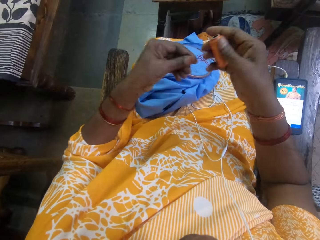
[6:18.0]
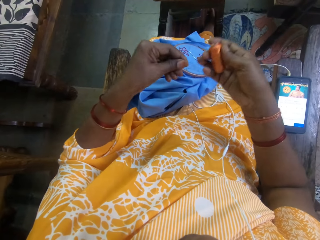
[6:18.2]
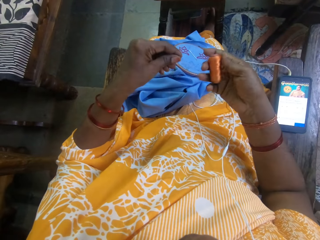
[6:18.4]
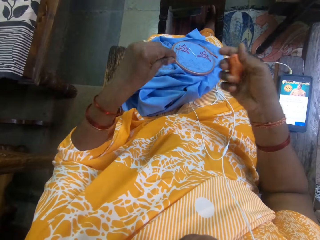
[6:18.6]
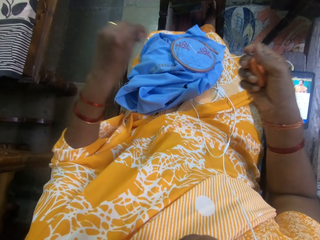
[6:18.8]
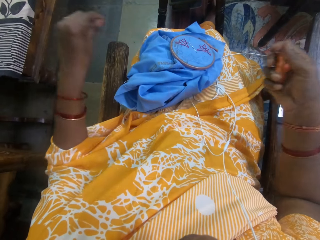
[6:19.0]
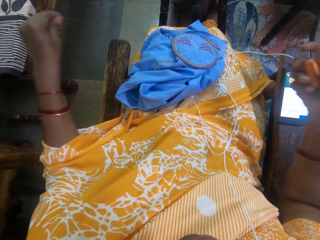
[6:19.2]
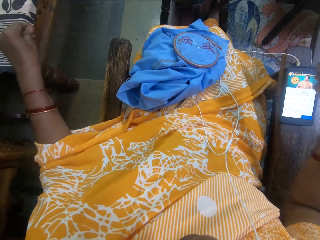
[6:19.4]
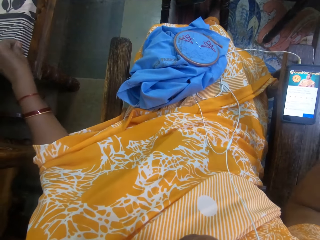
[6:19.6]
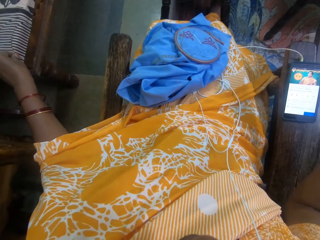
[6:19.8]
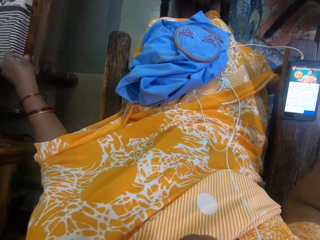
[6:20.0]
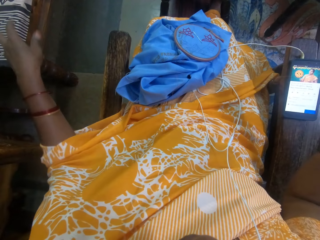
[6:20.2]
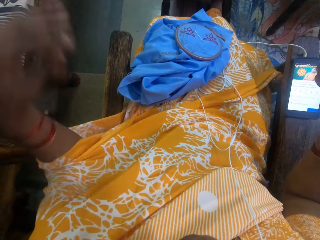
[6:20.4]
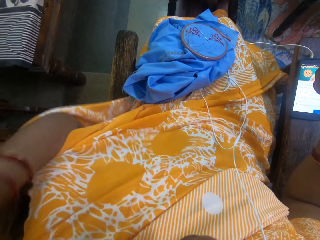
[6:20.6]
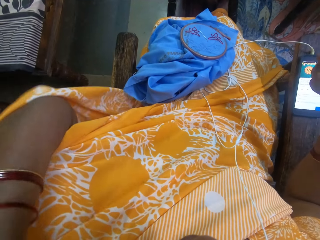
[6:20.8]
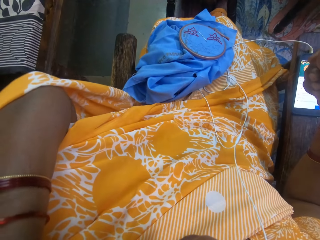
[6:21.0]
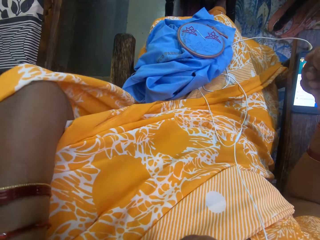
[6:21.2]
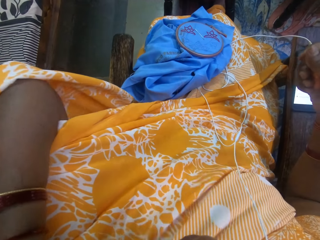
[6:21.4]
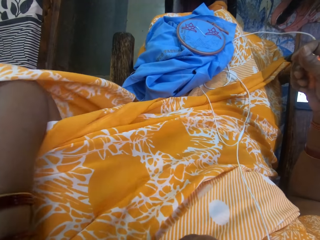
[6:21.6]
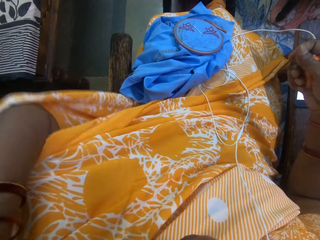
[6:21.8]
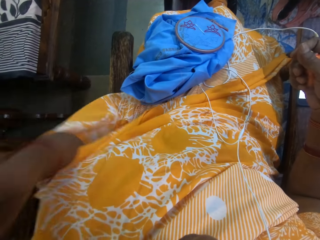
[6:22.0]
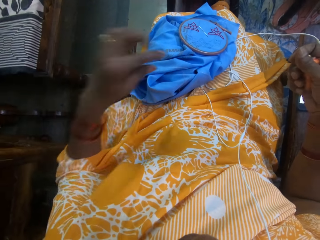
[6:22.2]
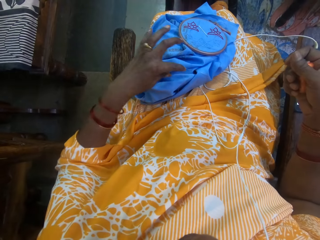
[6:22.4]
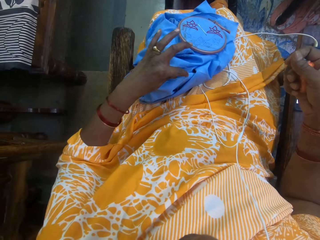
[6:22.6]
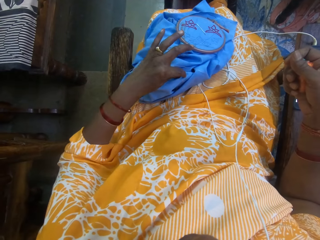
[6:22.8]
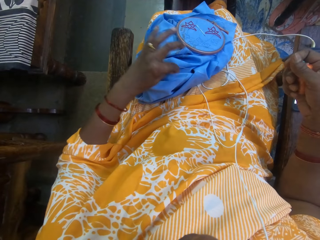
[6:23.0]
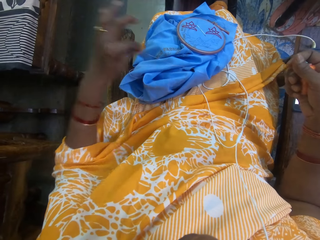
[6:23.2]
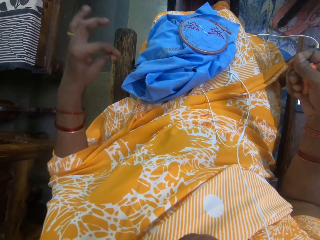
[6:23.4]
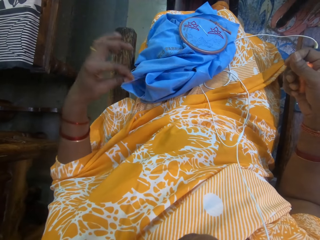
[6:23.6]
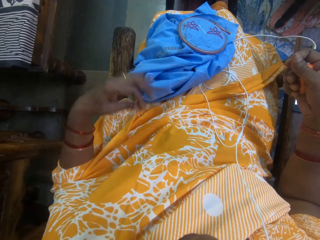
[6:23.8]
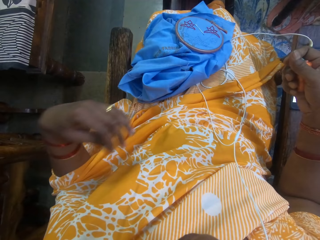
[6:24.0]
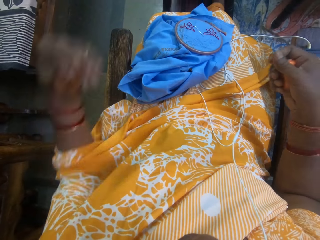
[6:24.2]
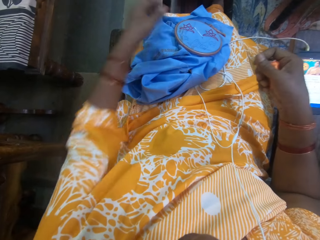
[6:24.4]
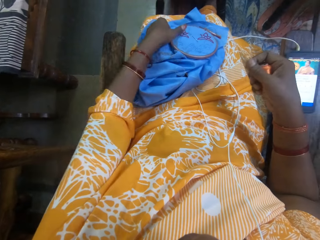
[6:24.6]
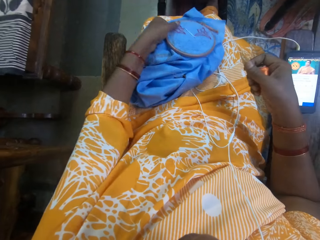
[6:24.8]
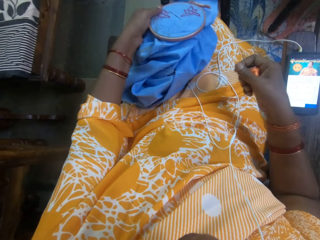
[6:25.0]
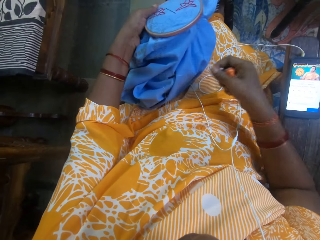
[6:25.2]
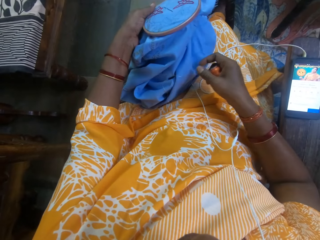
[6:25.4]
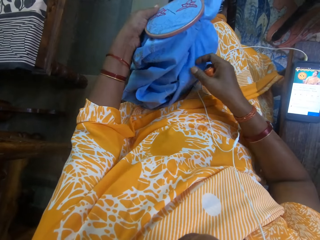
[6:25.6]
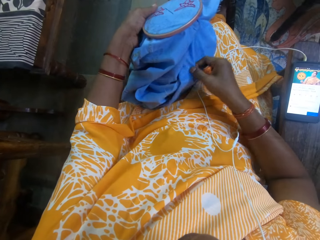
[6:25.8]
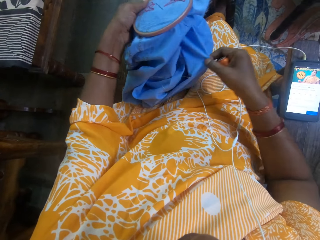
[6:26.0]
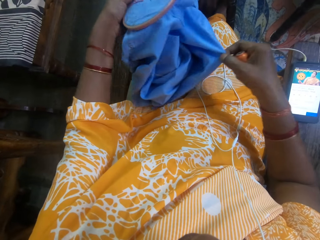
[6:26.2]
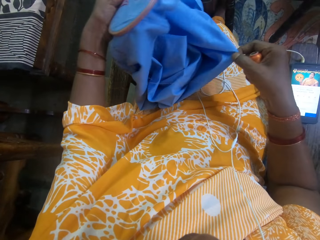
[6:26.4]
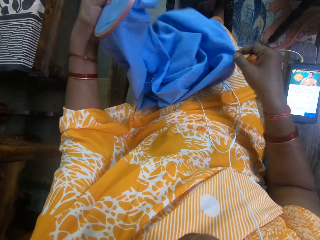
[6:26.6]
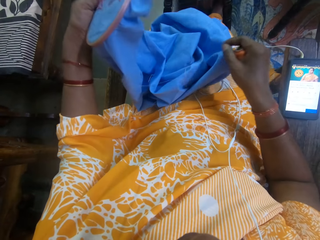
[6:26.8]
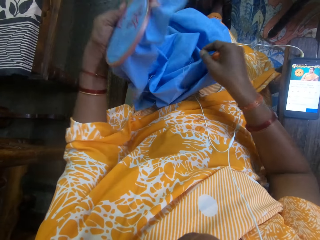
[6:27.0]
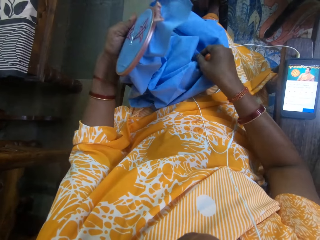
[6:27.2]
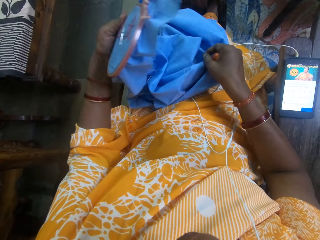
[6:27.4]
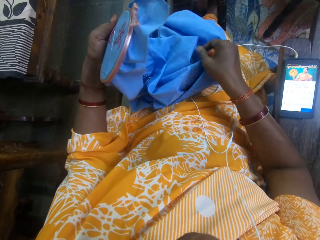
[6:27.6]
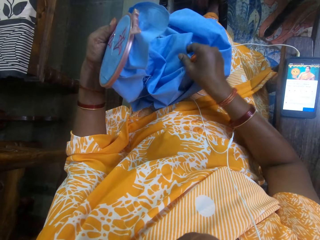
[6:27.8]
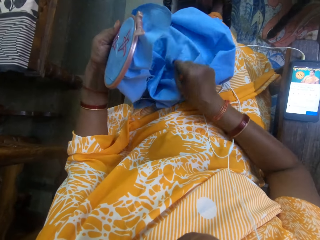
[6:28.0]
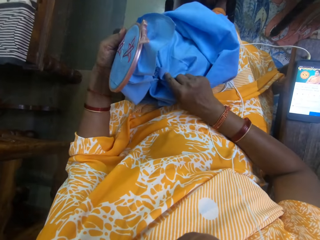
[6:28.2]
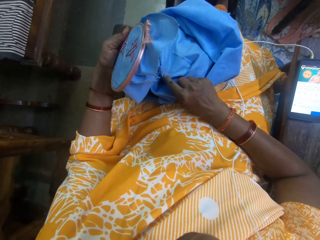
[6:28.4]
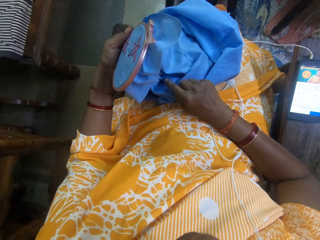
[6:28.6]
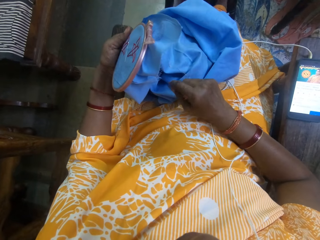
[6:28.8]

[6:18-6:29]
The camera wearer pulls a thread from the thread with her left hand. She pulls the thread from the fabric with her left hand. She lifts the fabric from her lap with her left hand. She adjusts the fabric with her right hand.

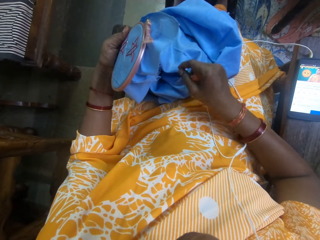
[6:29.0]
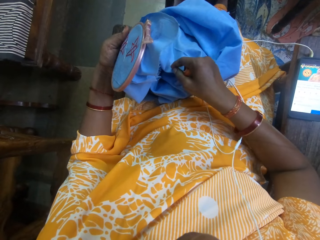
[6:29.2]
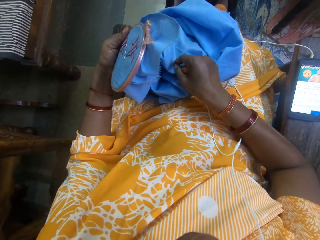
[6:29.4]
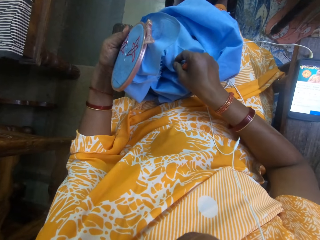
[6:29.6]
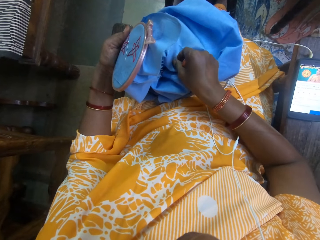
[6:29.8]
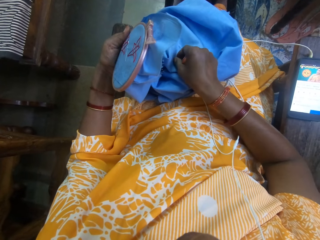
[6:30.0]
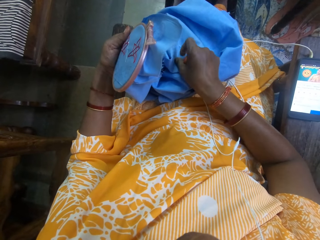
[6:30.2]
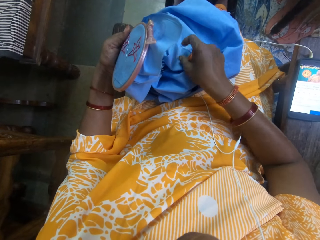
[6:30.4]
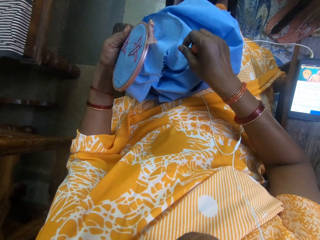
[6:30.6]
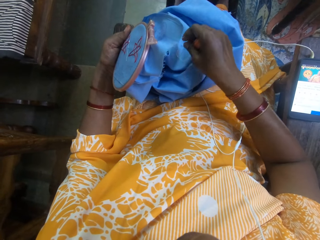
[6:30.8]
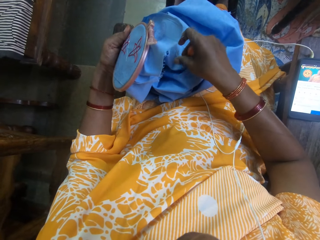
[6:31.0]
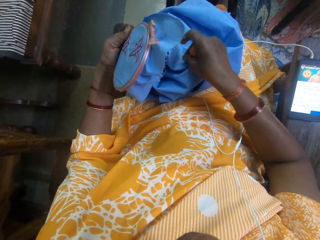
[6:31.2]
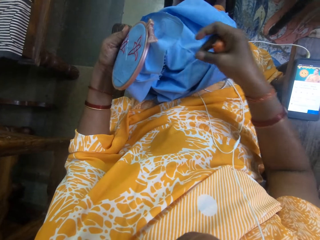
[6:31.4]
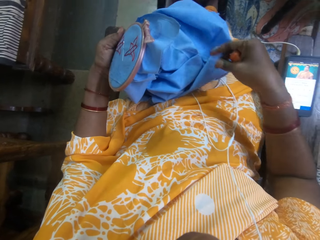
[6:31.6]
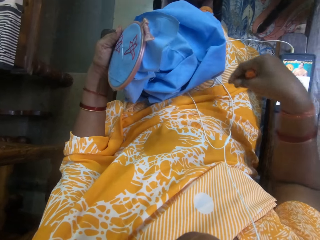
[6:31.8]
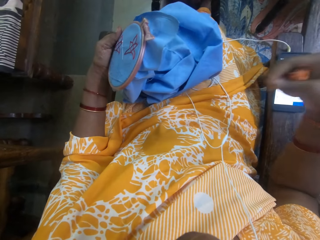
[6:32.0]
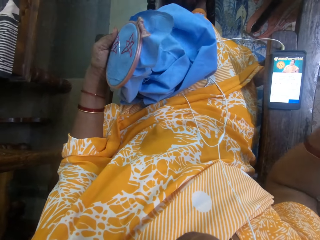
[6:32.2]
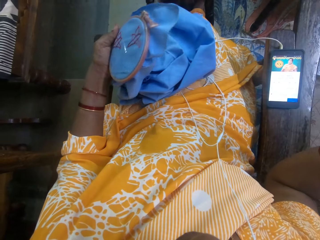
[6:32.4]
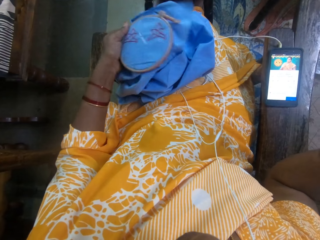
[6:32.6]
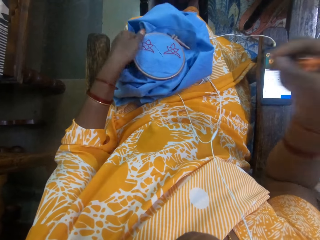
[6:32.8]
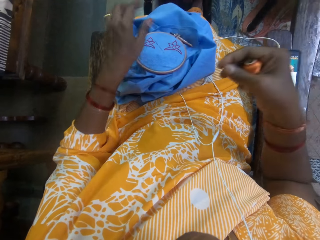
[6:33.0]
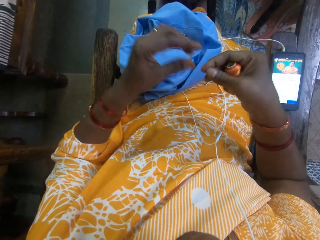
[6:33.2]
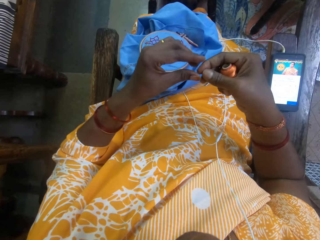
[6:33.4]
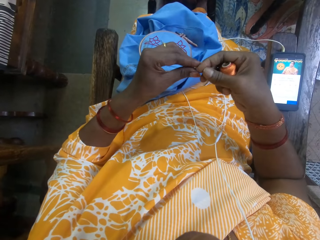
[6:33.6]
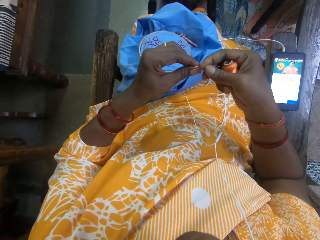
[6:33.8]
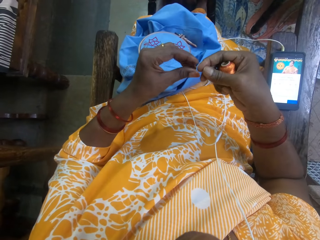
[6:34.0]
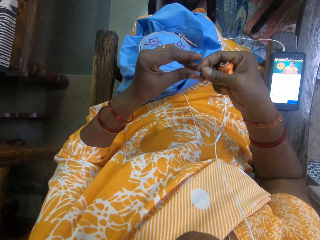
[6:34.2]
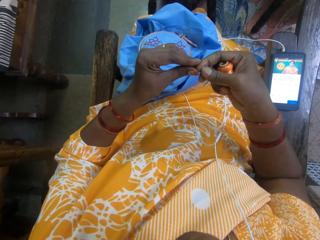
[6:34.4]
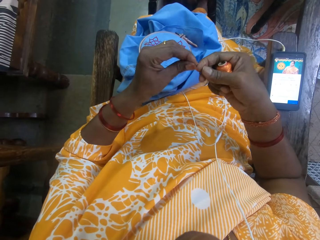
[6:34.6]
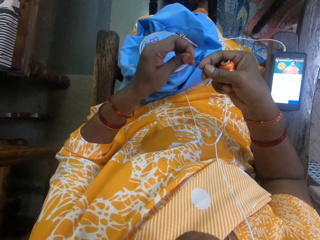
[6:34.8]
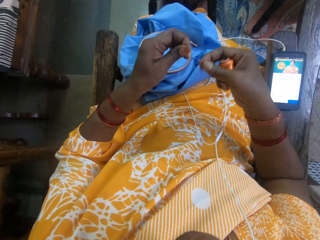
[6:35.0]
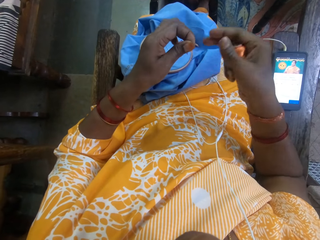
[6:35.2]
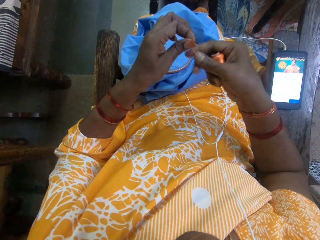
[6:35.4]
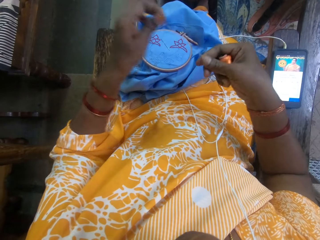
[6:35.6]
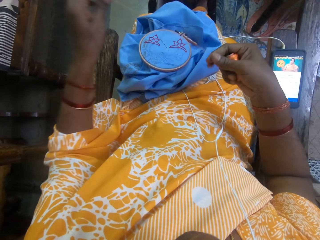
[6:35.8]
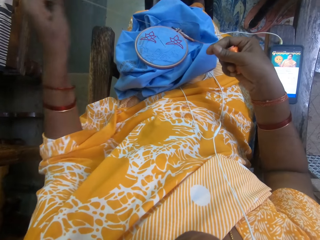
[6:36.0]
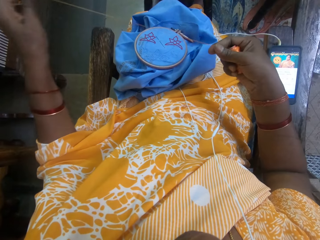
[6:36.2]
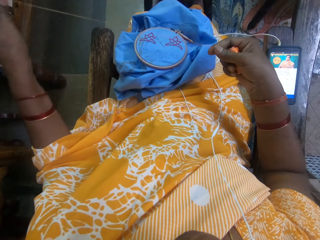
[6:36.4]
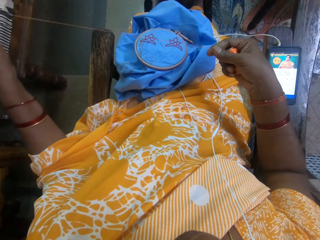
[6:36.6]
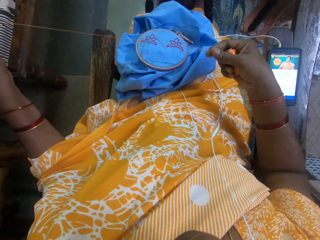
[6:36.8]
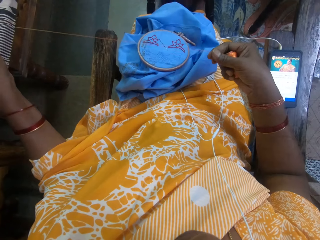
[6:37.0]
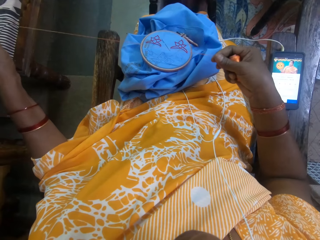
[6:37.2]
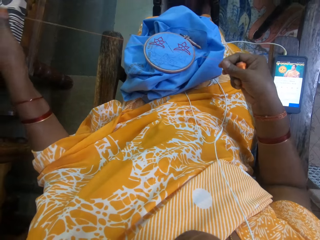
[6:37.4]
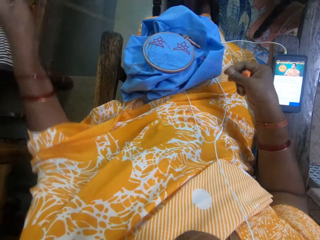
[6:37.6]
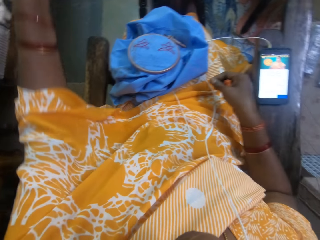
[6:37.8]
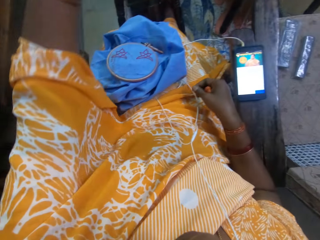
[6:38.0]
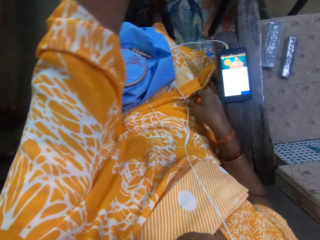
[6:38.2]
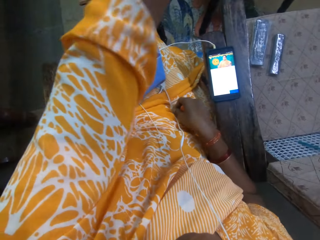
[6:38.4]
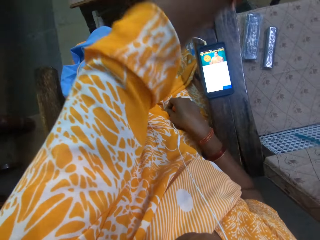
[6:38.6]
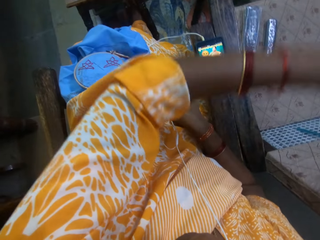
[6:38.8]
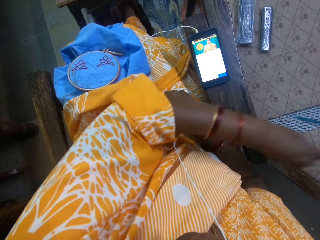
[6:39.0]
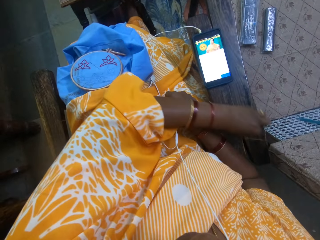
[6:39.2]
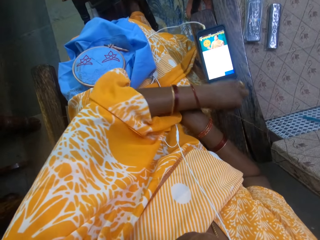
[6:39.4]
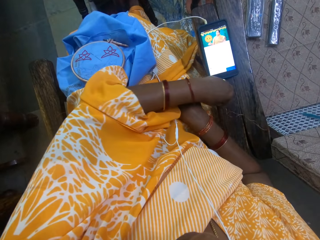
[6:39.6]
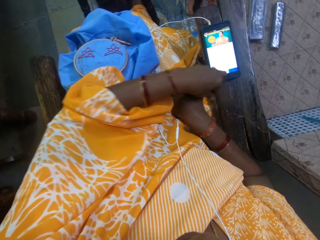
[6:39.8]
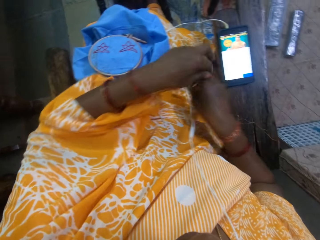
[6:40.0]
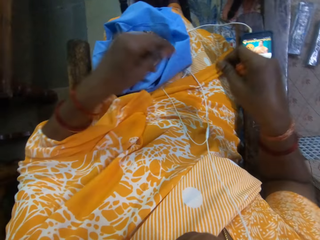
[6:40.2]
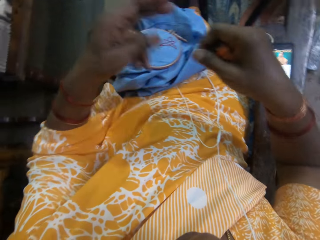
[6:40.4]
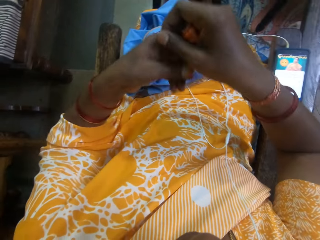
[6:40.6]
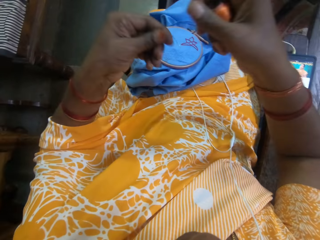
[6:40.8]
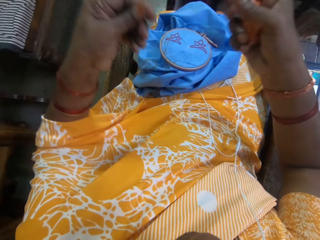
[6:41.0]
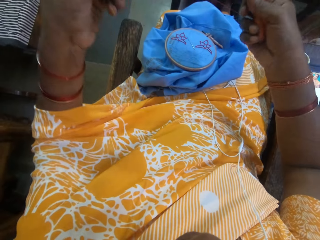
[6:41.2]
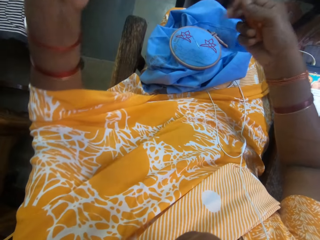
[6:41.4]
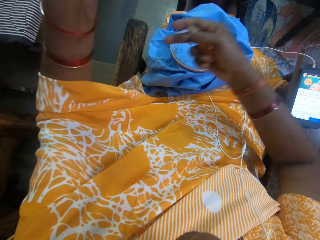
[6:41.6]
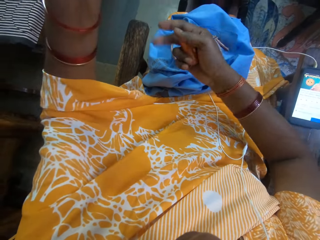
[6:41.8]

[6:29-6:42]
The camera wearer pulls the thread from the fabric with her right hand. She drops the fabric on her lap with her left hand. She holds the thread with both hands. She pulls the thread with both hands. She drops the thread on a chair with her left hand. She pulls the thread from the thread with her left hand.
